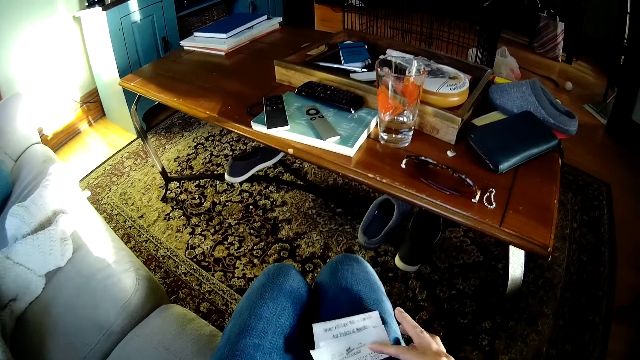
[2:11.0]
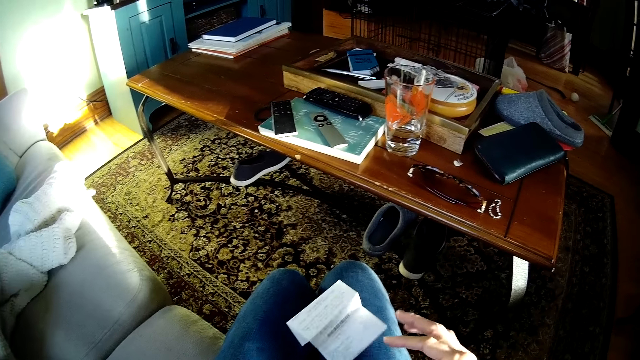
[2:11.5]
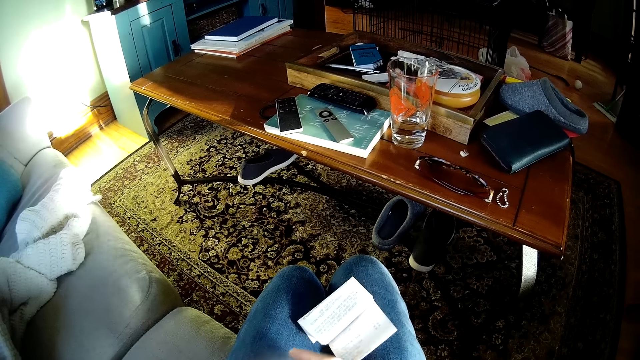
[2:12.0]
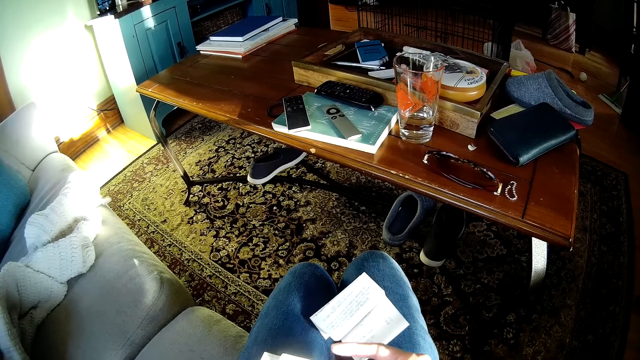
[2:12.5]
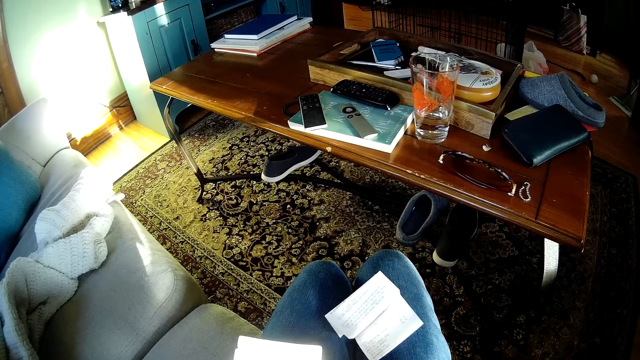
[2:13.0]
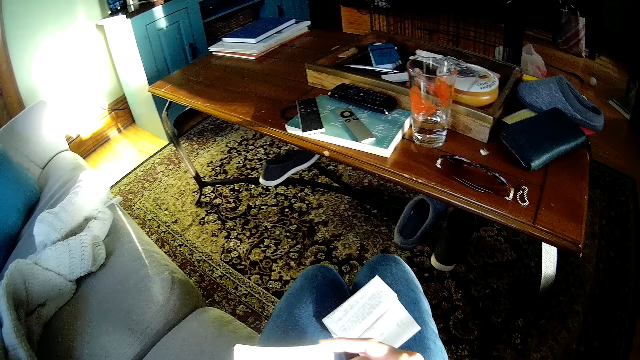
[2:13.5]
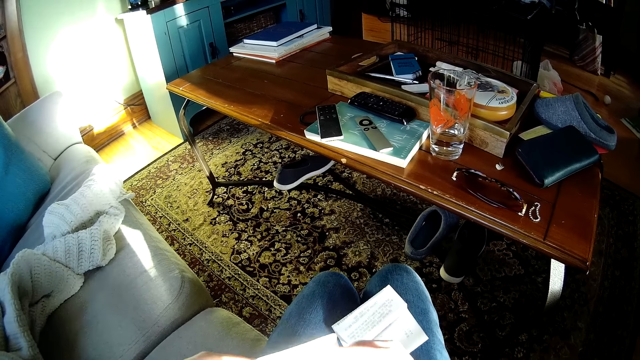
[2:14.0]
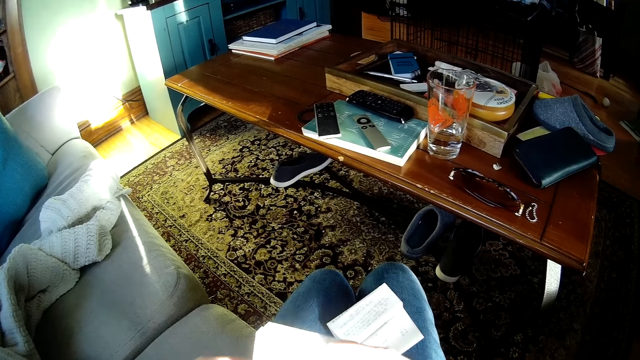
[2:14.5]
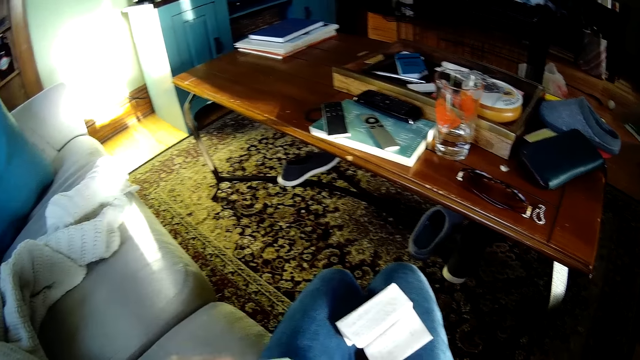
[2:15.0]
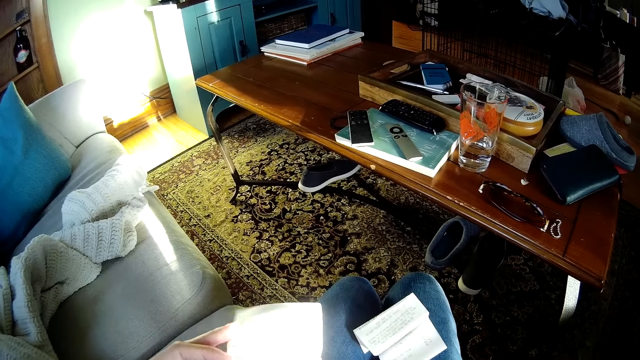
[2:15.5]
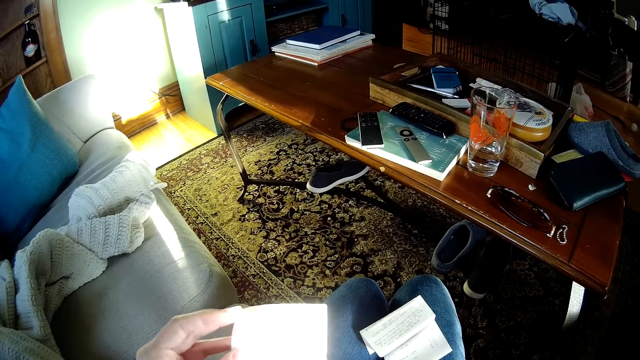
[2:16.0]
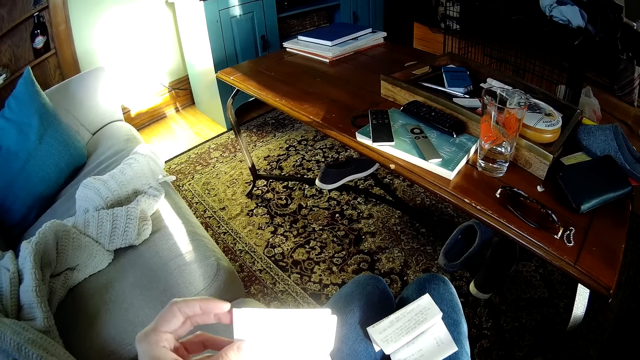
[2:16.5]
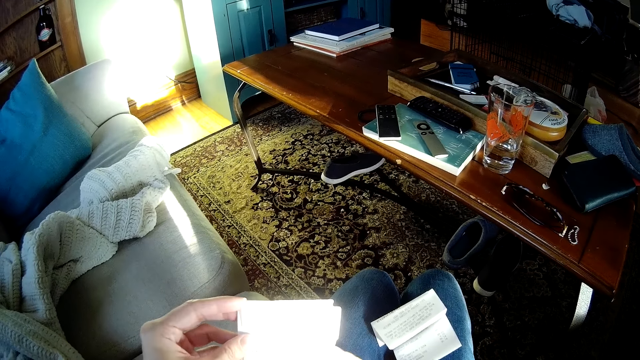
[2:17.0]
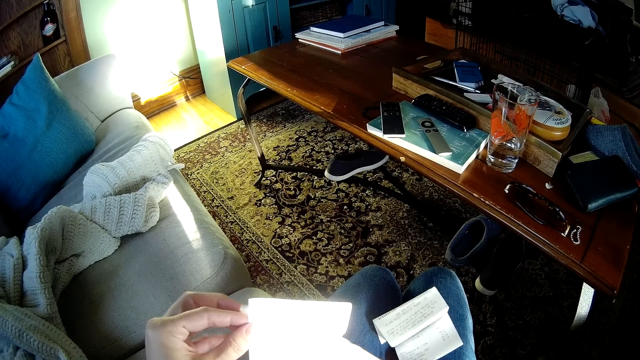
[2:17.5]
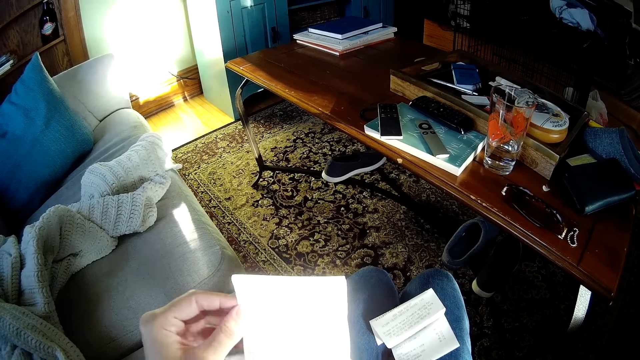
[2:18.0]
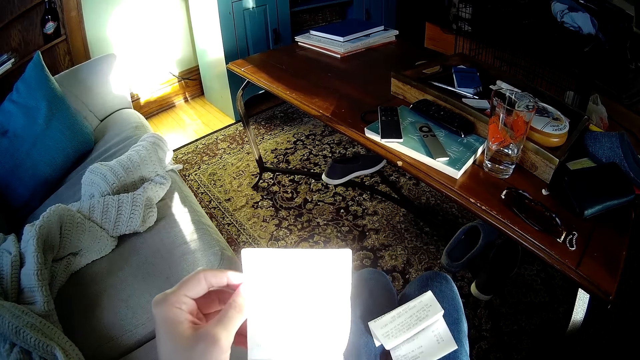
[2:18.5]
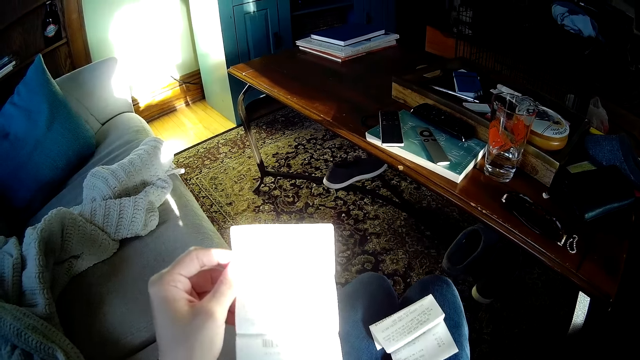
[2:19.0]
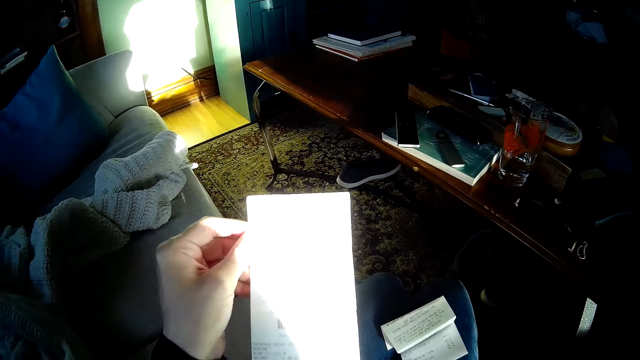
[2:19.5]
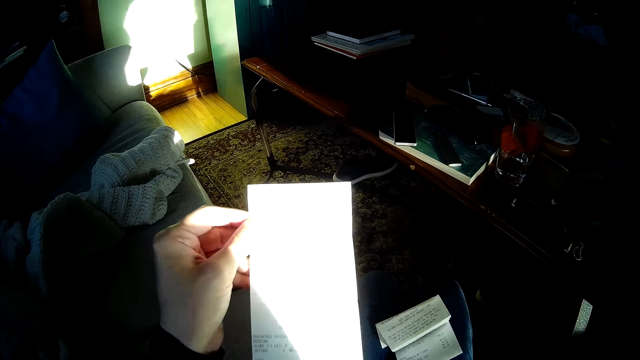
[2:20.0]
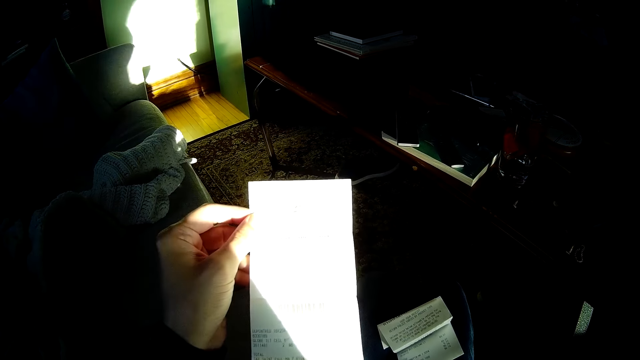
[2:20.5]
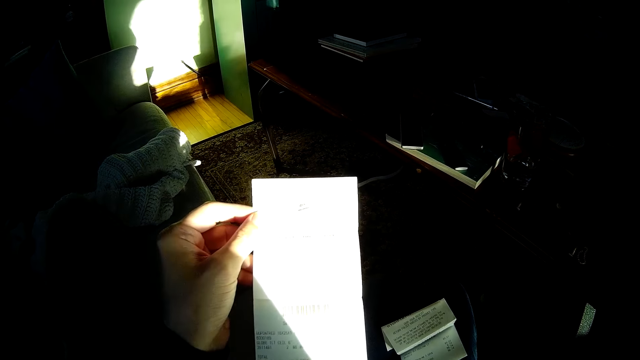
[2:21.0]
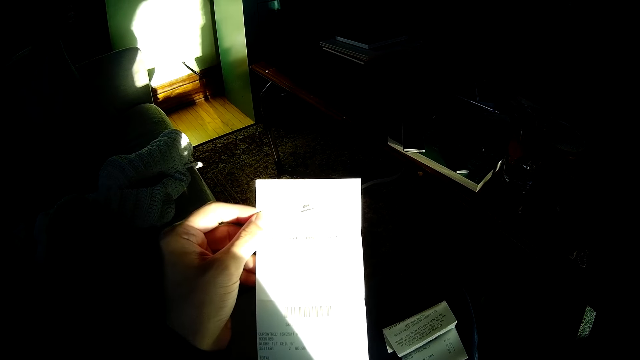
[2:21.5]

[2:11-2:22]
The camera wearer drops the paper on her lap with her right hand. She unfolds the paper with both hands. She stares at the piece of paper. She unfolds the piece of paper.

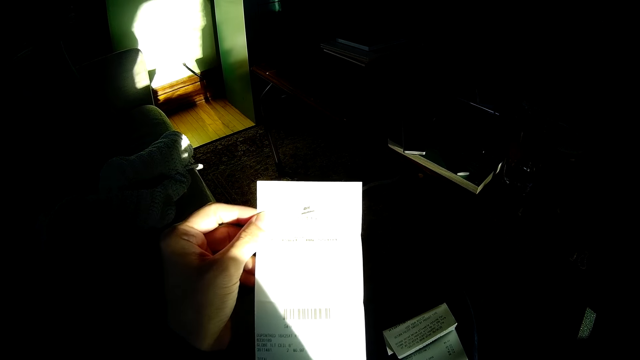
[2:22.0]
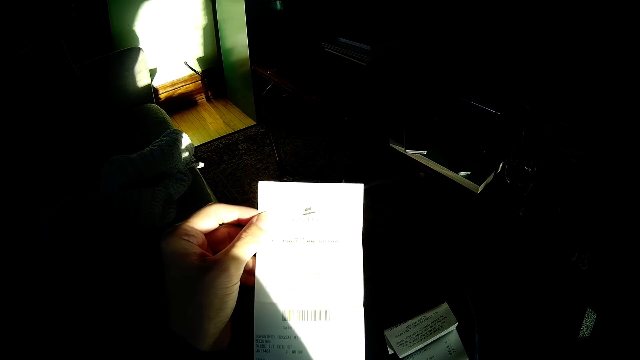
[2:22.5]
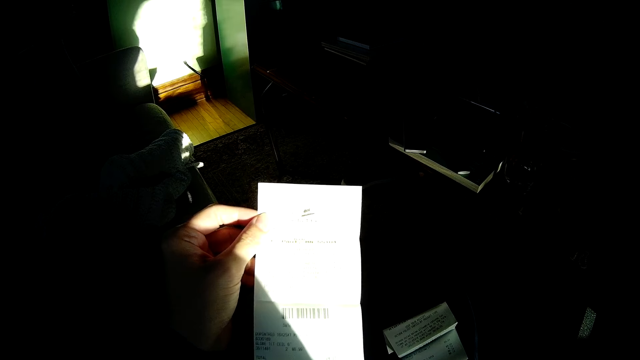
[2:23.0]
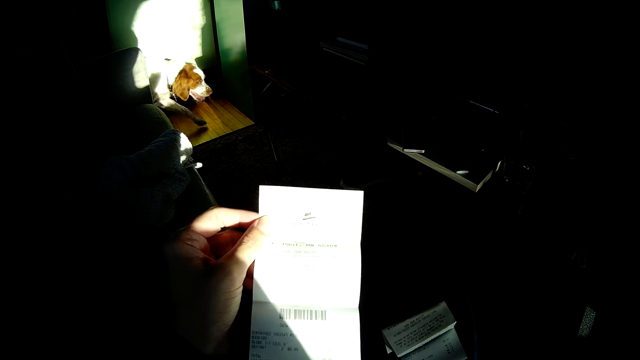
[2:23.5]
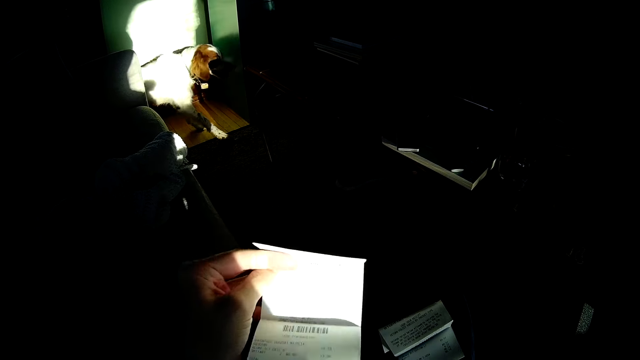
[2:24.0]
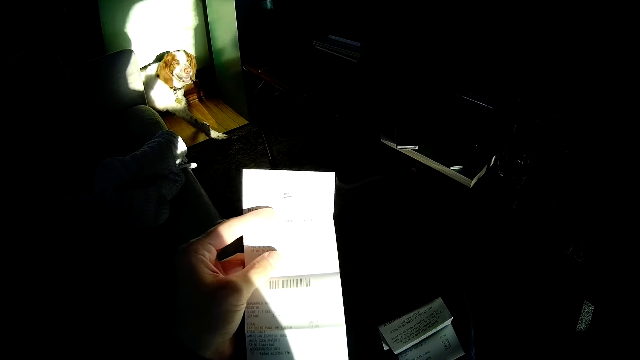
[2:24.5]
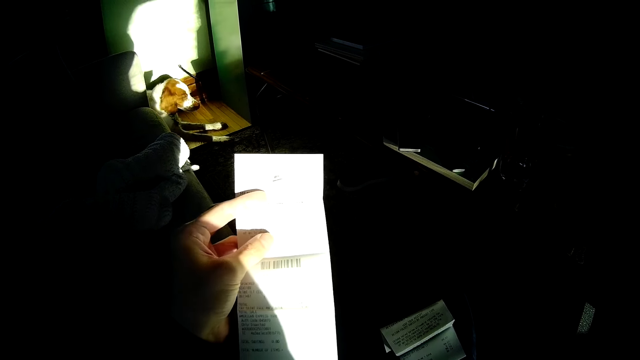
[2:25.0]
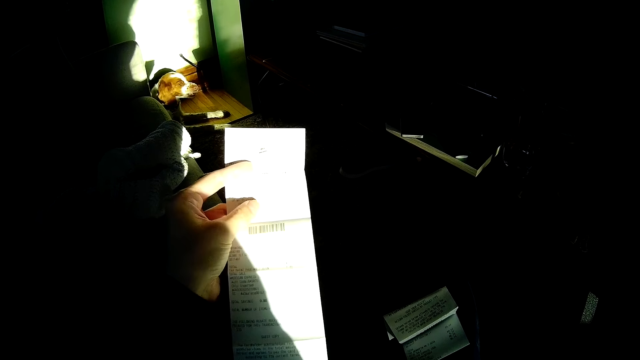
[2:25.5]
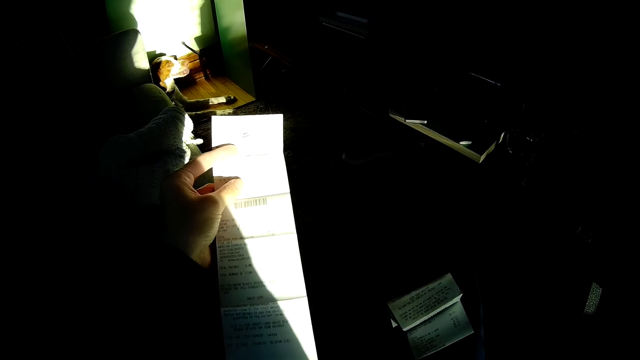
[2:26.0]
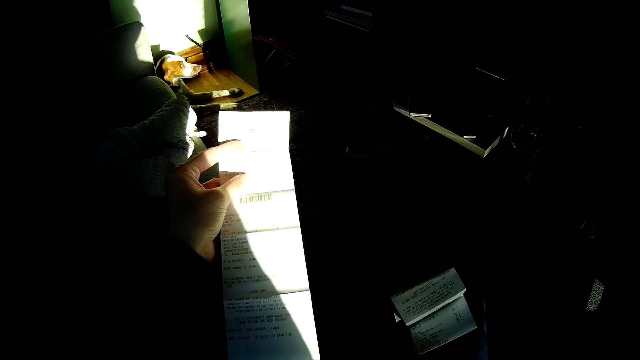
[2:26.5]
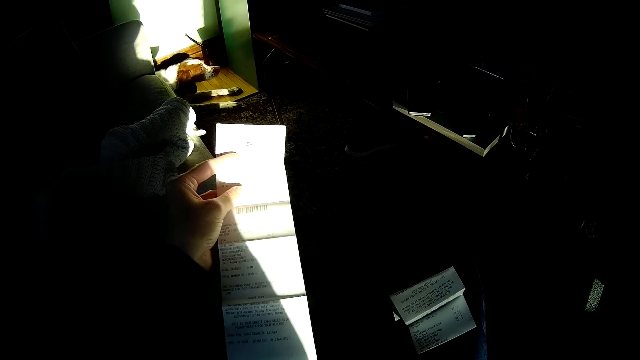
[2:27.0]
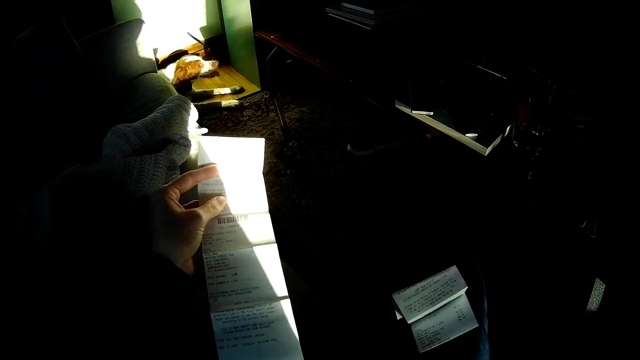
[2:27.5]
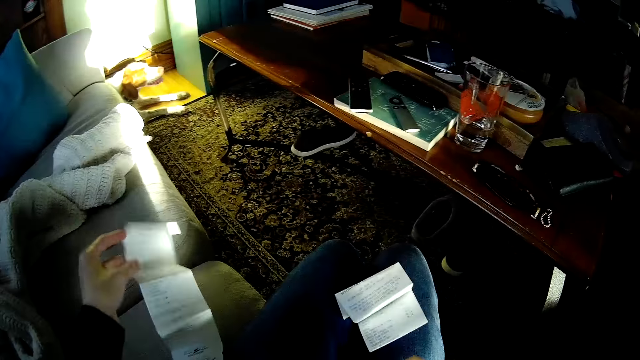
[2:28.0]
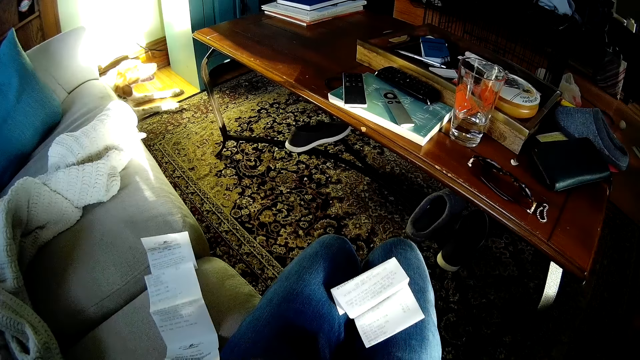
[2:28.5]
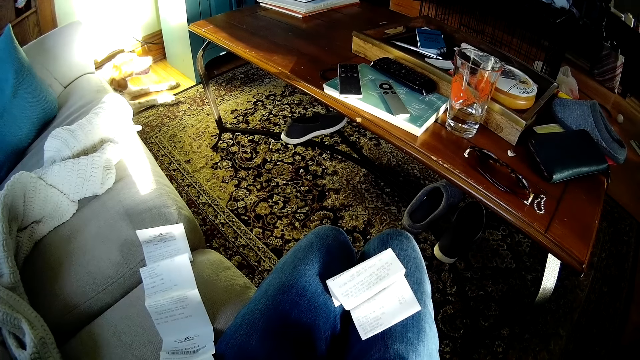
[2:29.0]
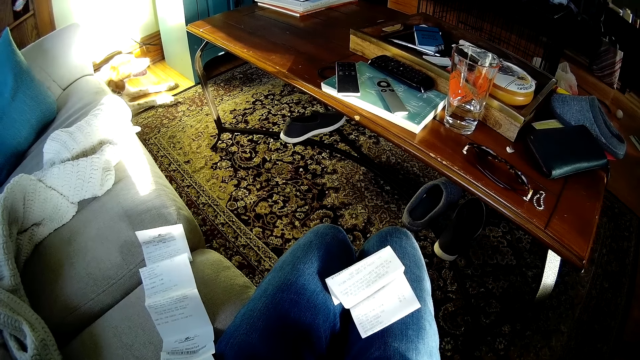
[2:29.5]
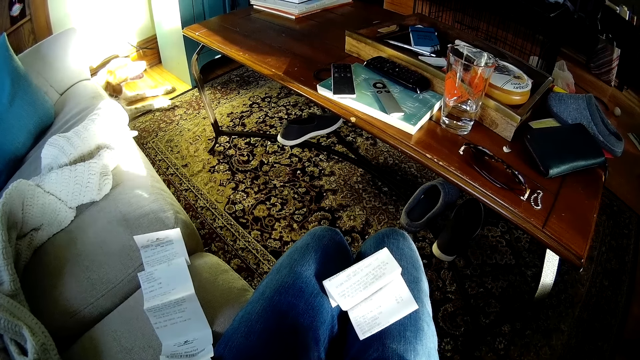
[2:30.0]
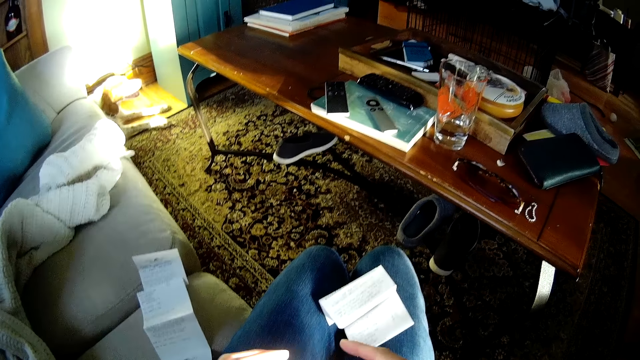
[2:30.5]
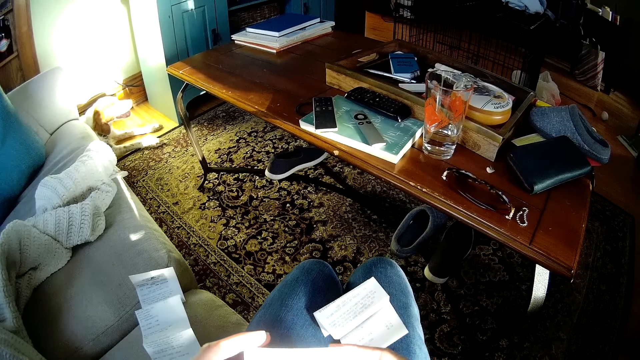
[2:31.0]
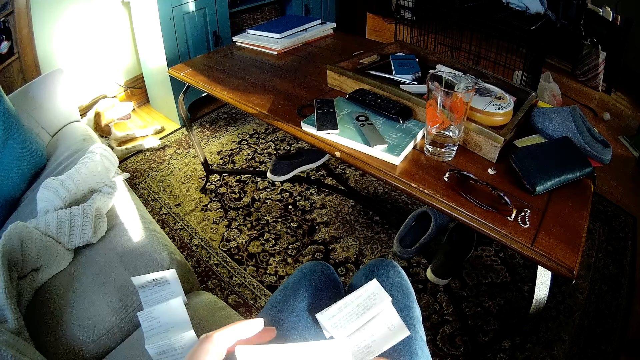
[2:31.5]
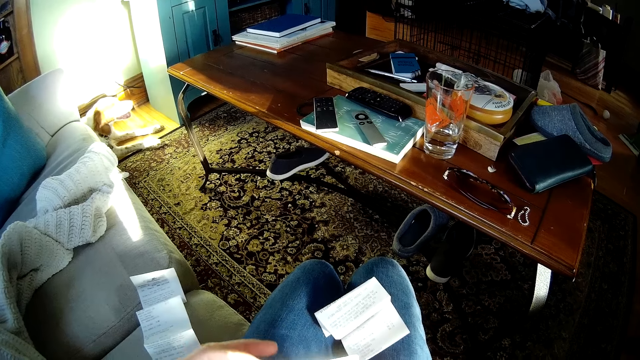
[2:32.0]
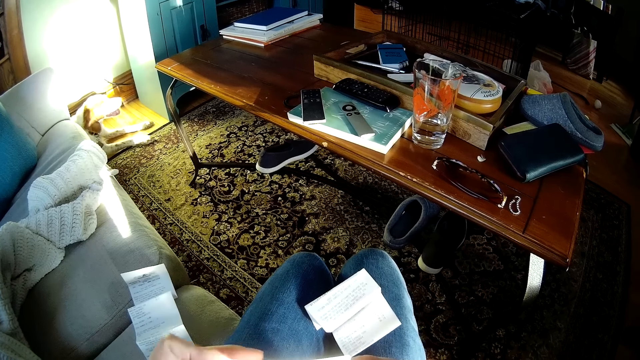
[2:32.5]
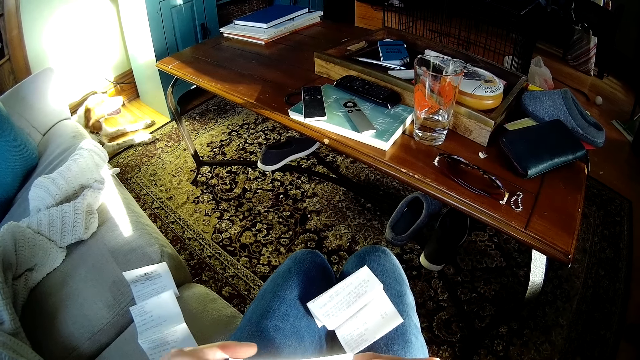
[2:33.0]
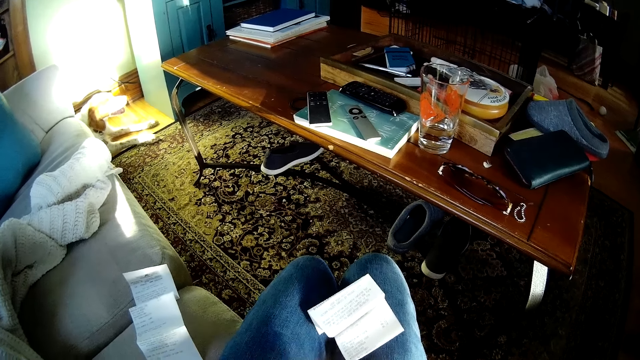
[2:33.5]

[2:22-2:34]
The camera wearer reads the piece of paper. She drops the paper on the couch with her left hand. She picks up a piece of paper. She holds the paper with both hands.
